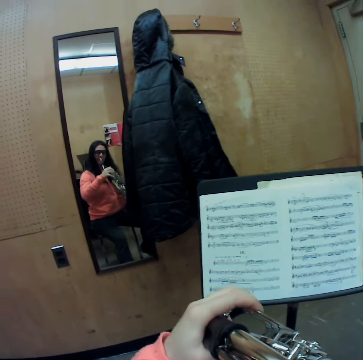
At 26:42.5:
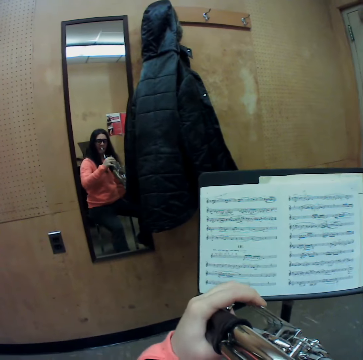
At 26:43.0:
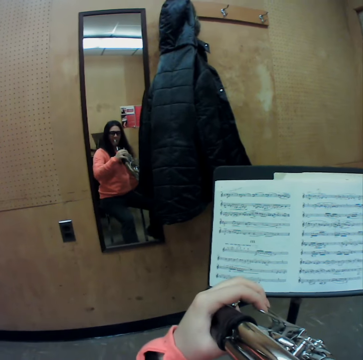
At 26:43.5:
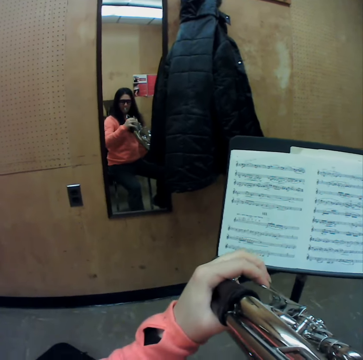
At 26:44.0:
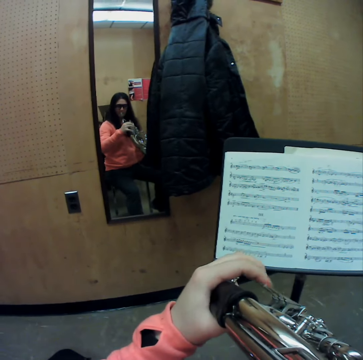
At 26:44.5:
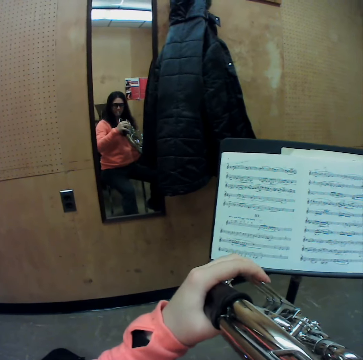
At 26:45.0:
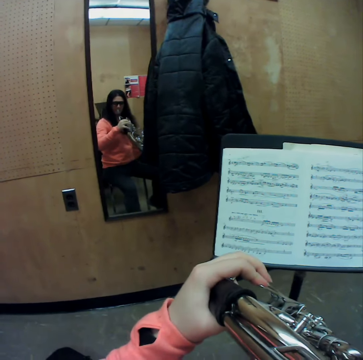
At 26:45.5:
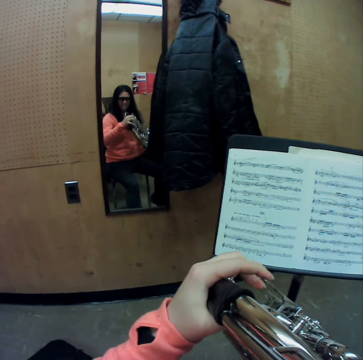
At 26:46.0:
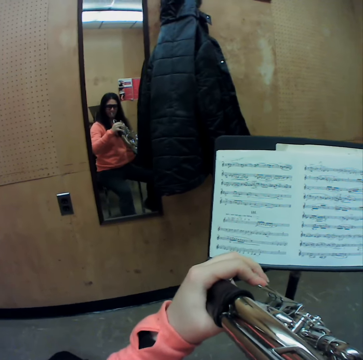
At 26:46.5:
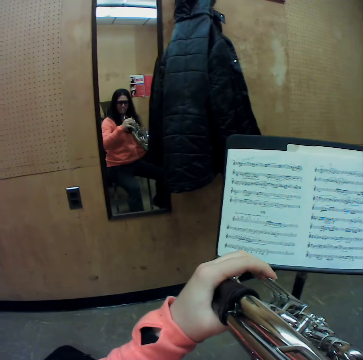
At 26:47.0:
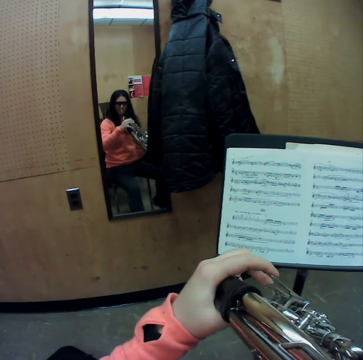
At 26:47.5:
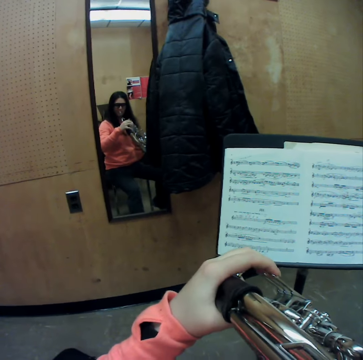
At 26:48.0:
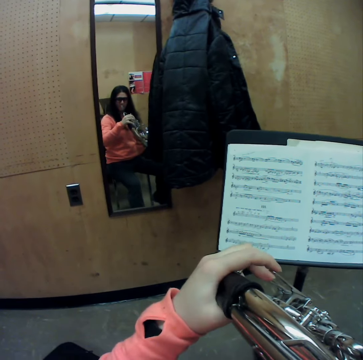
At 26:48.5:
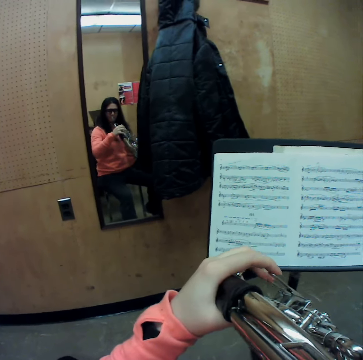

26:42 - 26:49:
The camera wearer plays the horn with her mouth.

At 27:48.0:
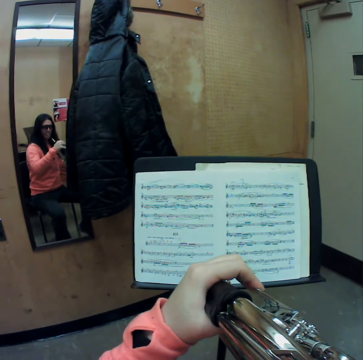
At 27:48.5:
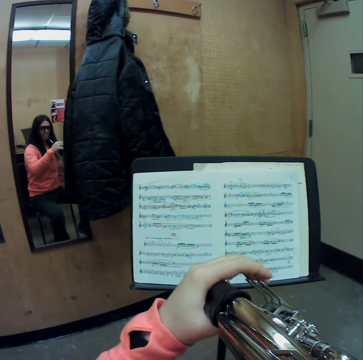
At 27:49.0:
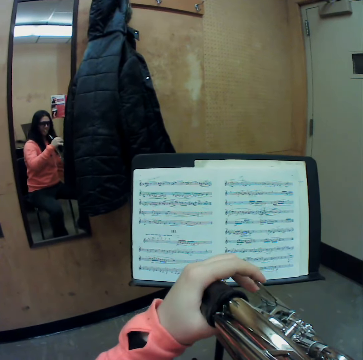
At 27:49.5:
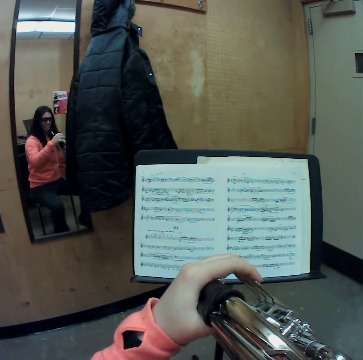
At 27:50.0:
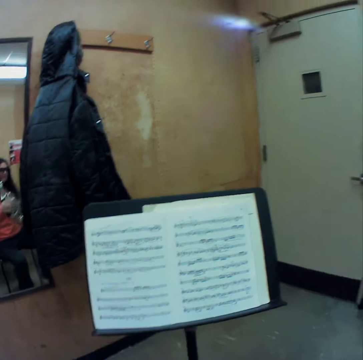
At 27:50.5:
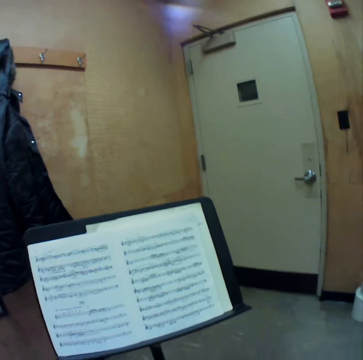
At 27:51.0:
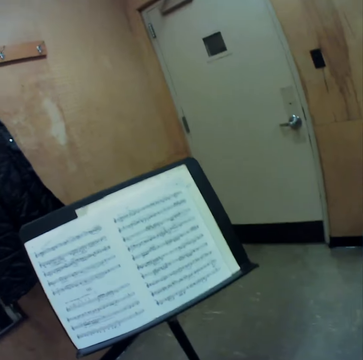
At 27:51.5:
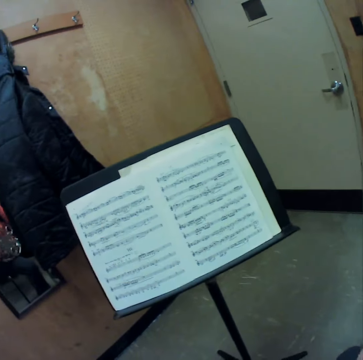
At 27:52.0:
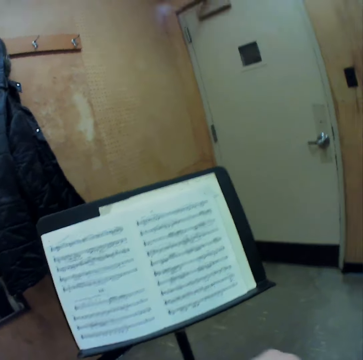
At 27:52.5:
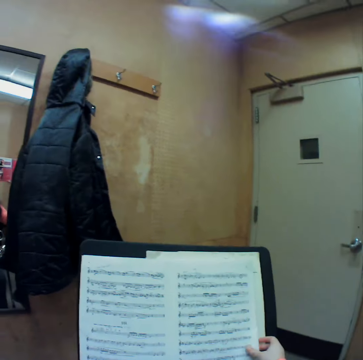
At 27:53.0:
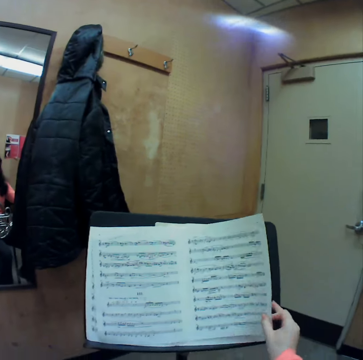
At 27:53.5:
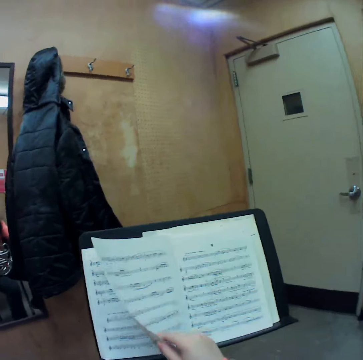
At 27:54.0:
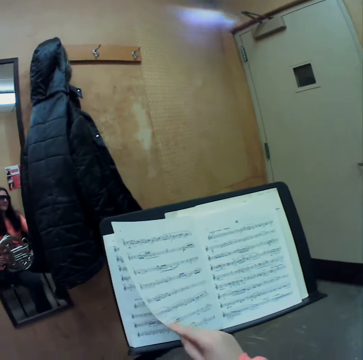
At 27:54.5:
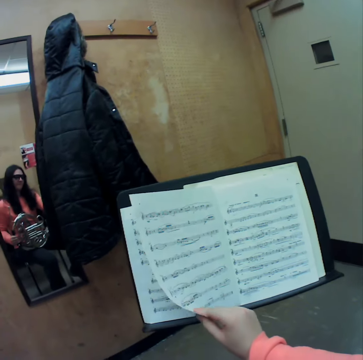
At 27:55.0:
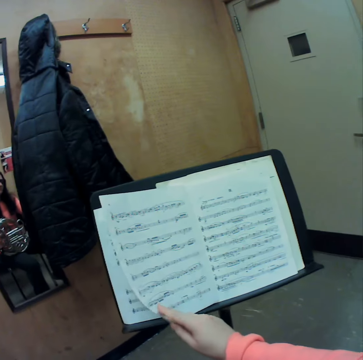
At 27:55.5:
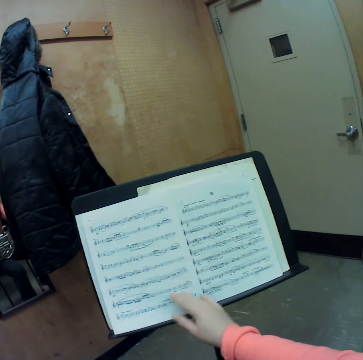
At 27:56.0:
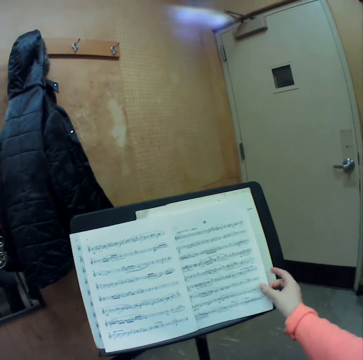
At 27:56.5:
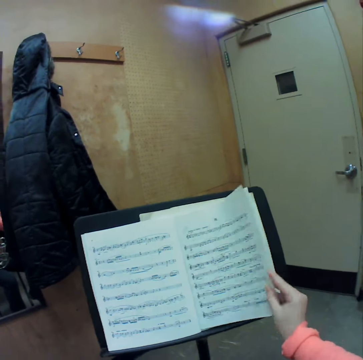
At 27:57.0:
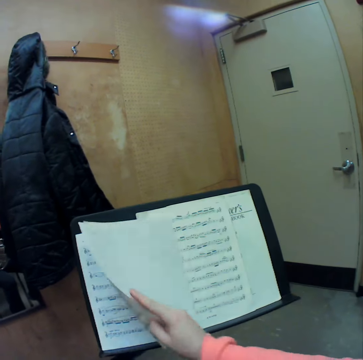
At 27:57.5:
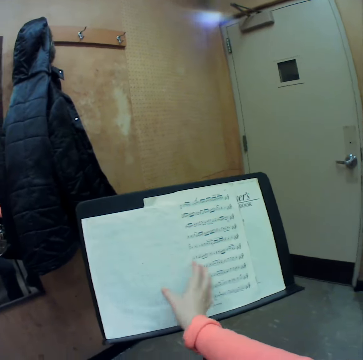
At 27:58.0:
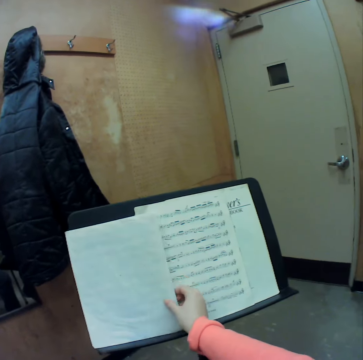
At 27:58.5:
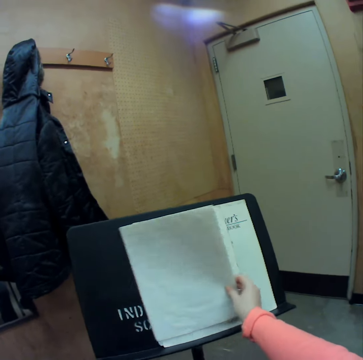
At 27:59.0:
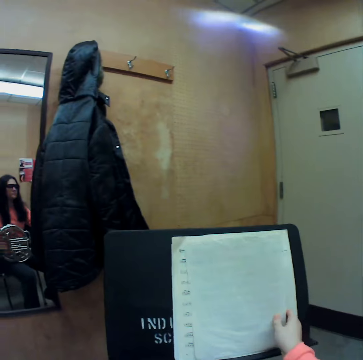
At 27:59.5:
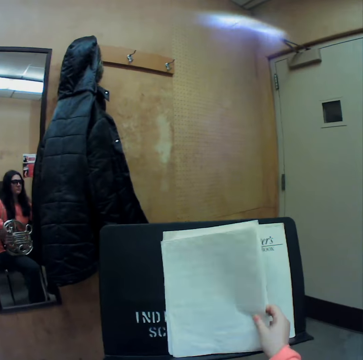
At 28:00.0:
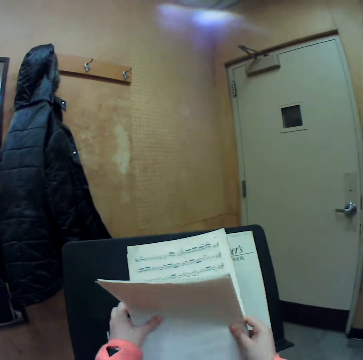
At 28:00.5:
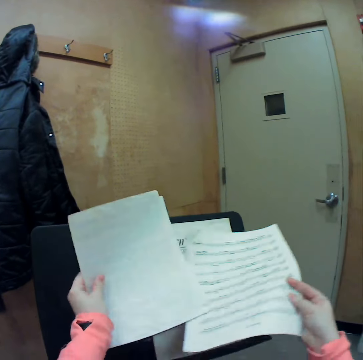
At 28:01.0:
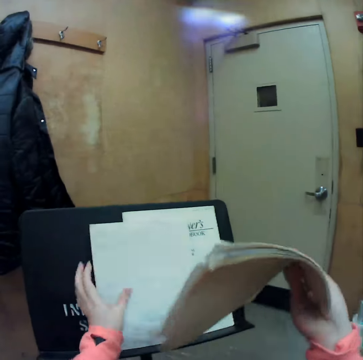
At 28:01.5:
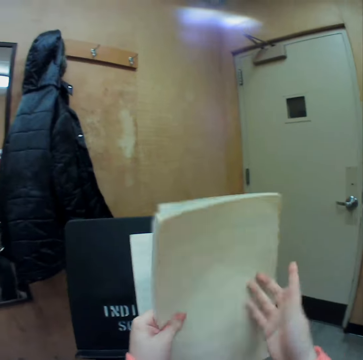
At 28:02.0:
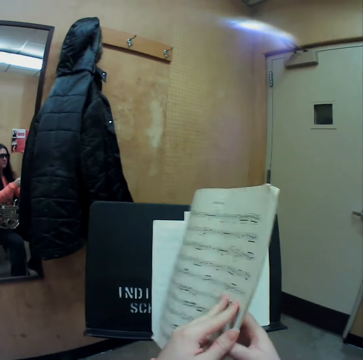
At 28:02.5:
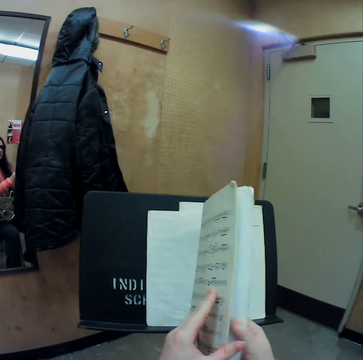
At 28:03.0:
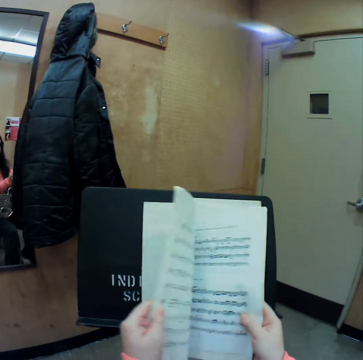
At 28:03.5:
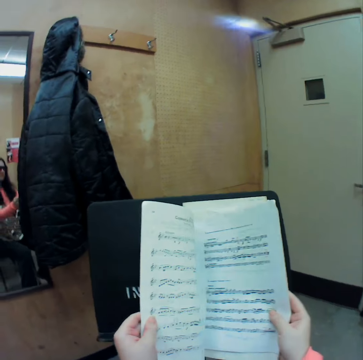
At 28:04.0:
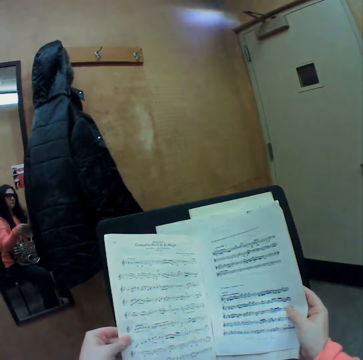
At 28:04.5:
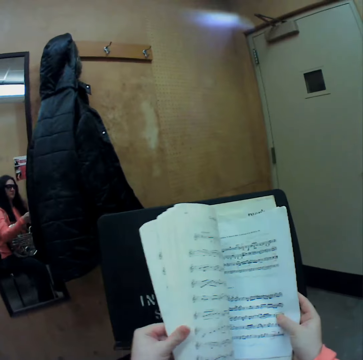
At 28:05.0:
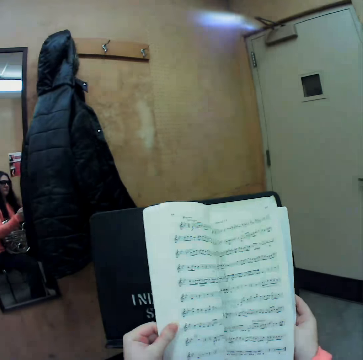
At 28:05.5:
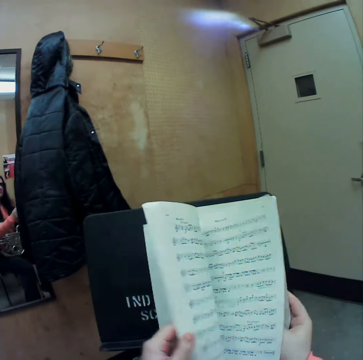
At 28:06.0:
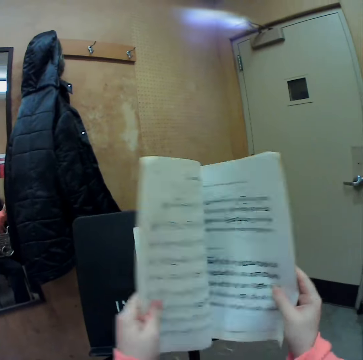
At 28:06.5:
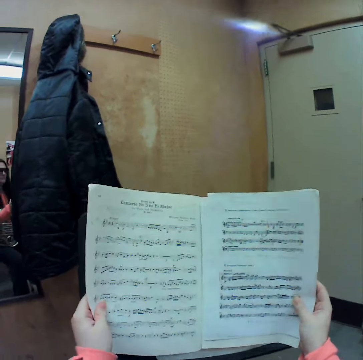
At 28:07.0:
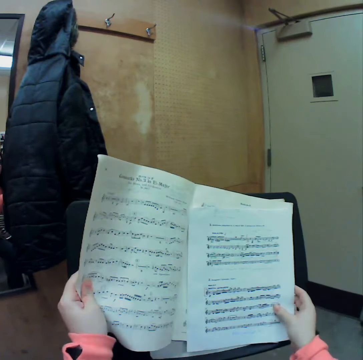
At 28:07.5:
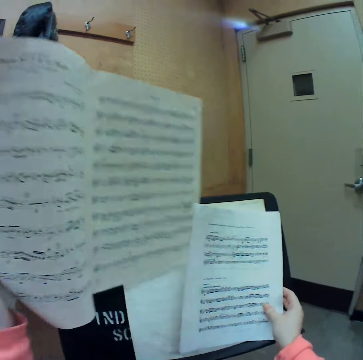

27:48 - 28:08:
The camera wearer lowers the horn. She touches her jaw with her right hand. She flips the music manuscript to the left with her right hand. She flips the music manuscript to the left again. She moves the music manuscript to the right. She shuffles between music manuscripts on the lectern with both hands. She reads the book.

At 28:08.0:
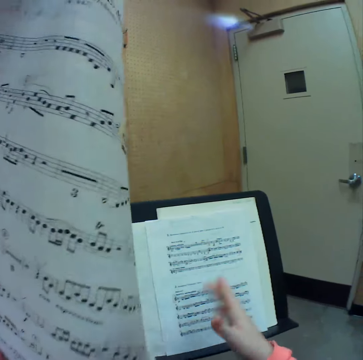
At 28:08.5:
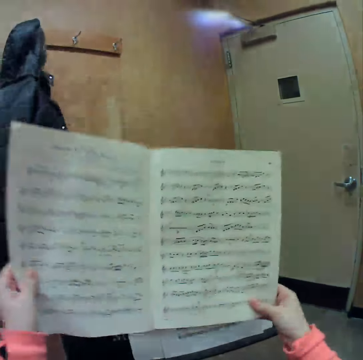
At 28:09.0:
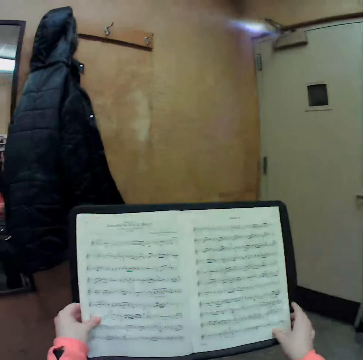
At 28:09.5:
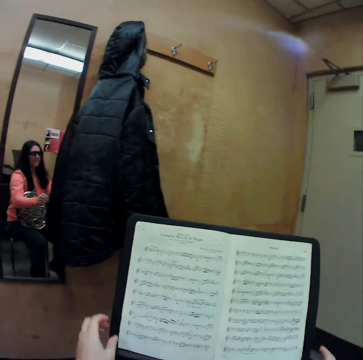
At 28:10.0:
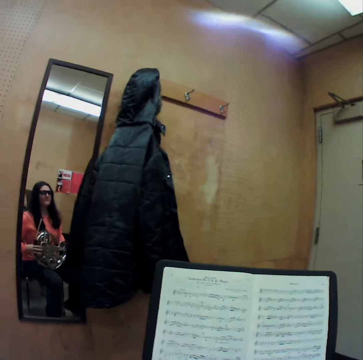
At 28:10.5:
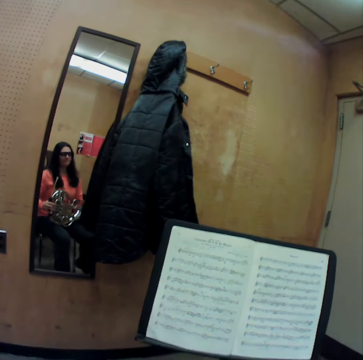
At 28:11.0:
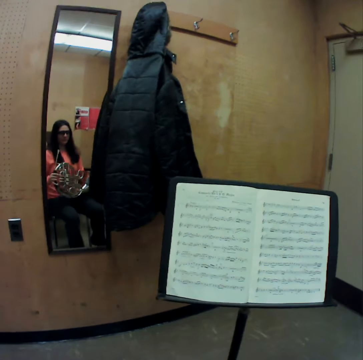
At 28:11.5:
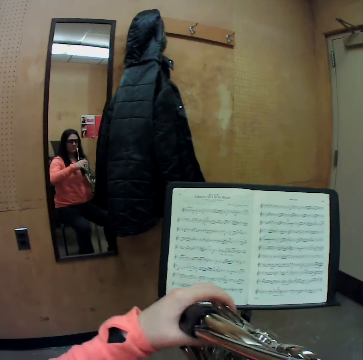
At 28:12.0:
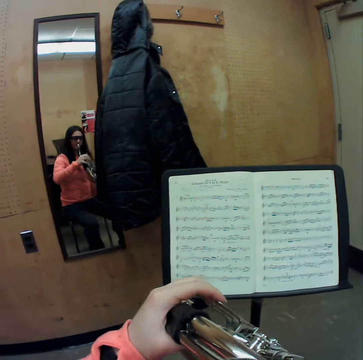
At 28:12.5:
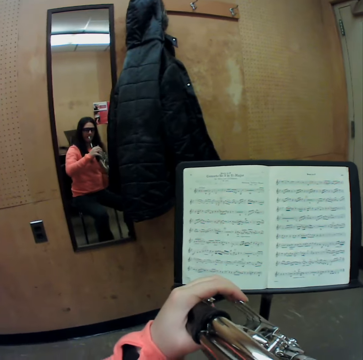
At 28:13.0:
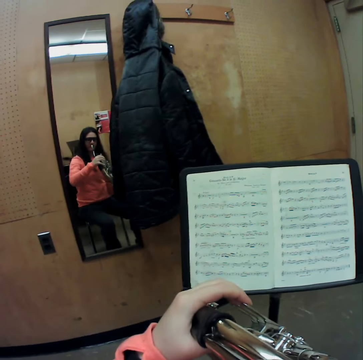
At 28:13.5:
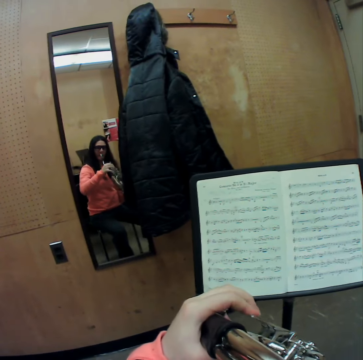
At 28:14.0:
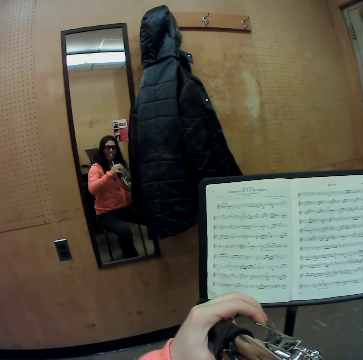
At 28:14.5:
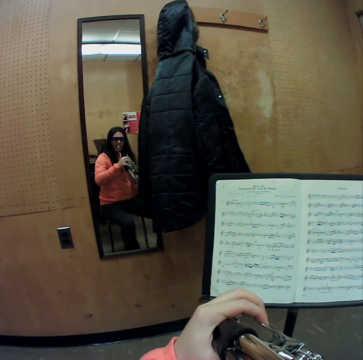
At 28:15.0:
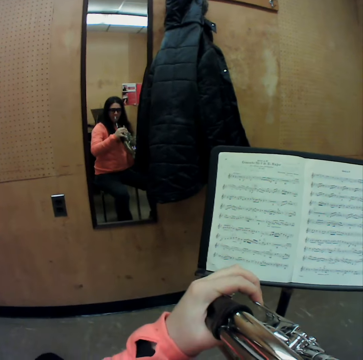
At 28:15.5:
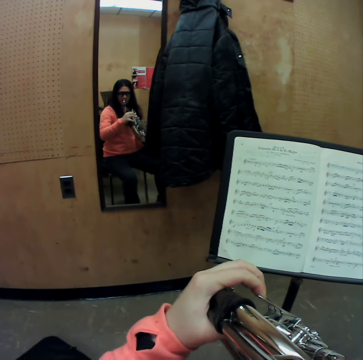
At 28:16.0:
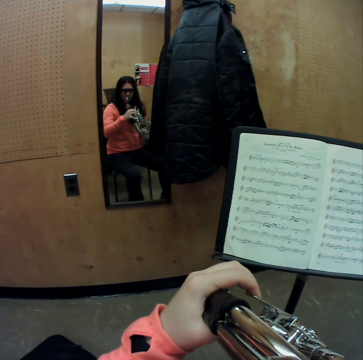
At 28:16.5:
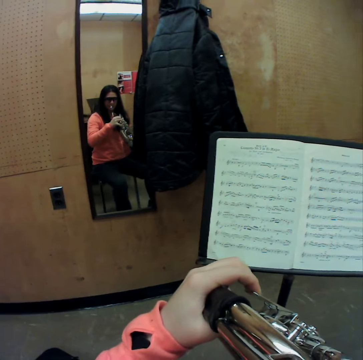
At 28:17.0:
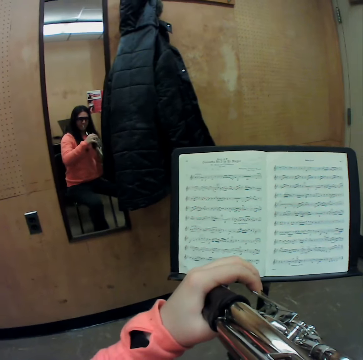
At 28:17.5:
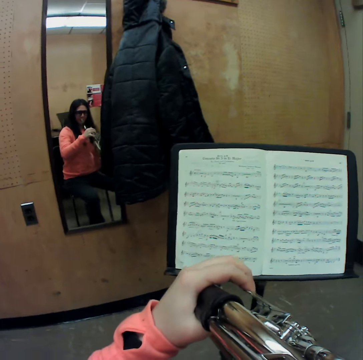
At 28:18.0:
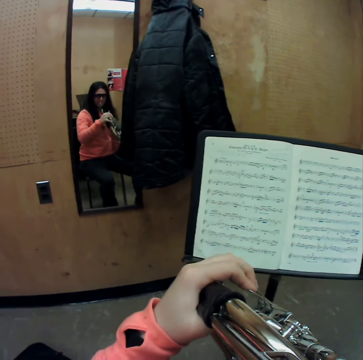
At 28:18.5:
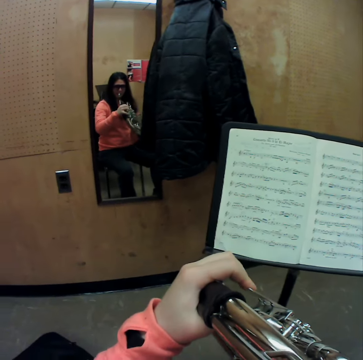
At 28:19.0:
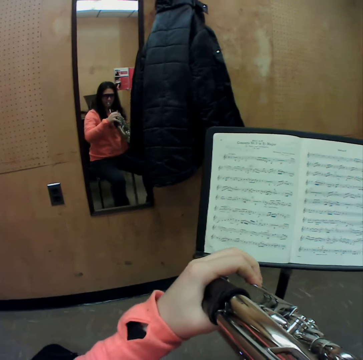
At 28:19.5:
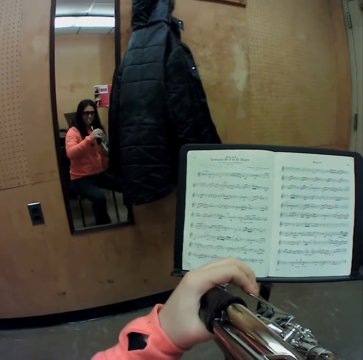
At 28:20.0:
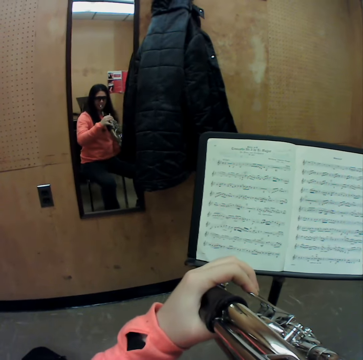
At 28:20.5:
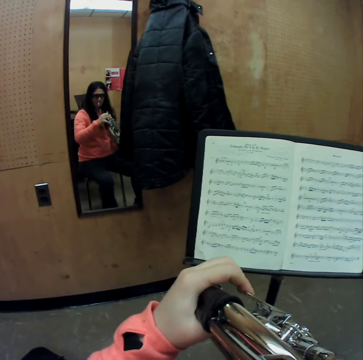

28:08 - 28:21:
The camera wearer raises the horn with both hands. She plays the horn.
